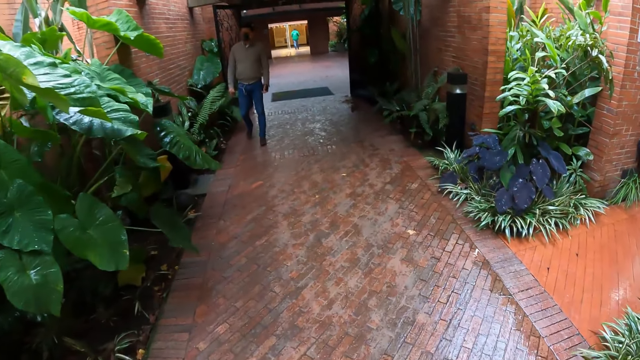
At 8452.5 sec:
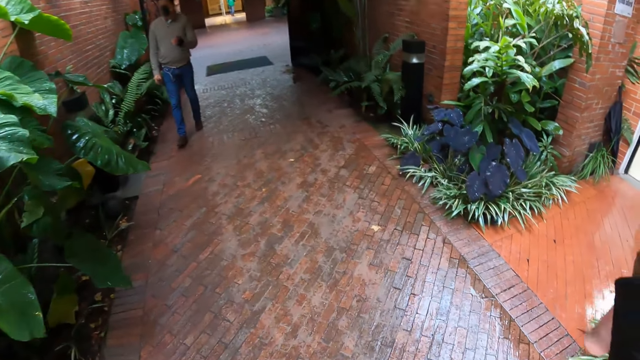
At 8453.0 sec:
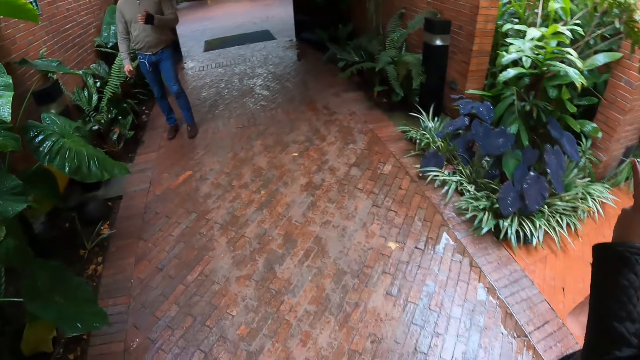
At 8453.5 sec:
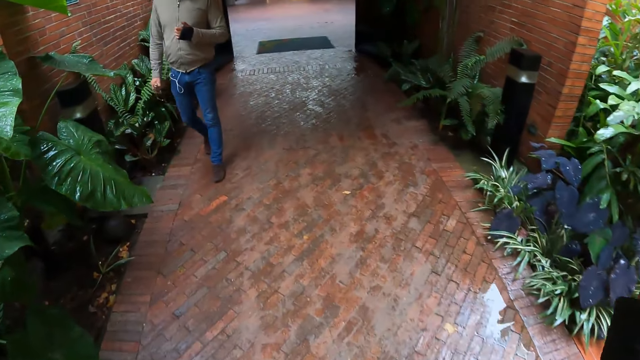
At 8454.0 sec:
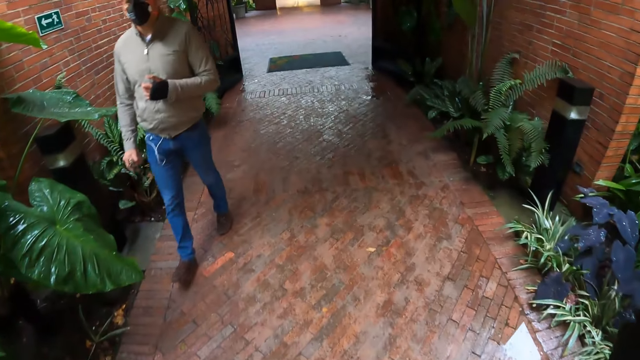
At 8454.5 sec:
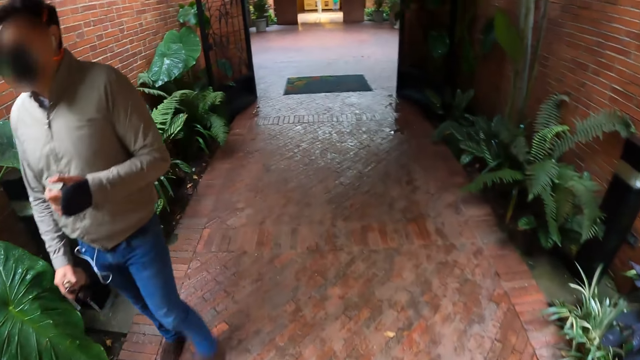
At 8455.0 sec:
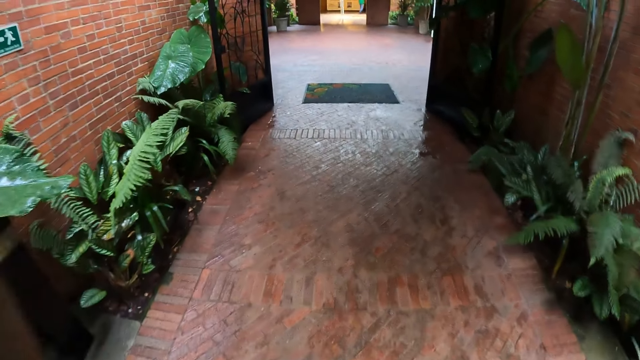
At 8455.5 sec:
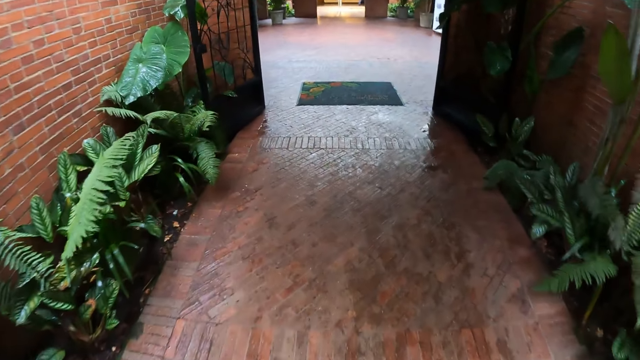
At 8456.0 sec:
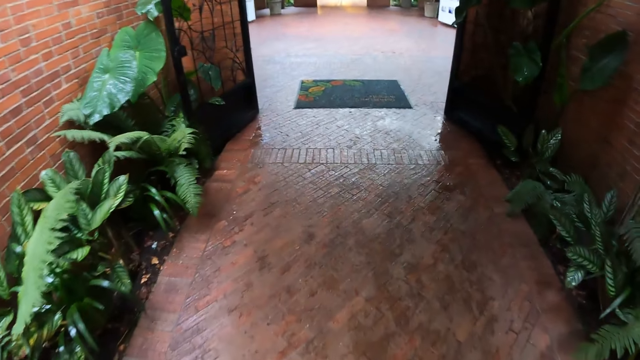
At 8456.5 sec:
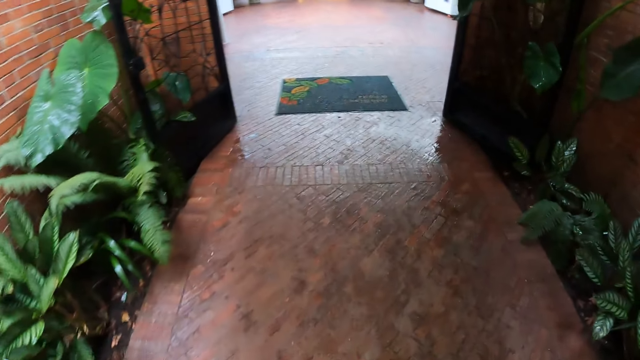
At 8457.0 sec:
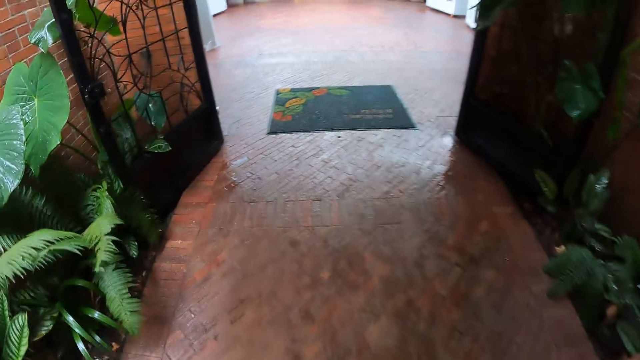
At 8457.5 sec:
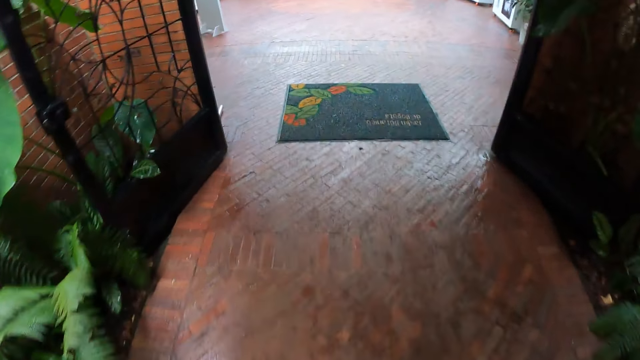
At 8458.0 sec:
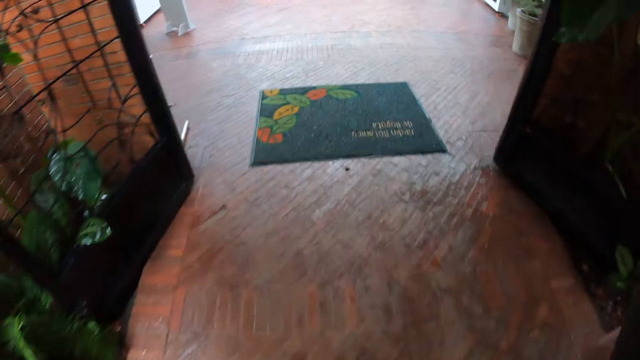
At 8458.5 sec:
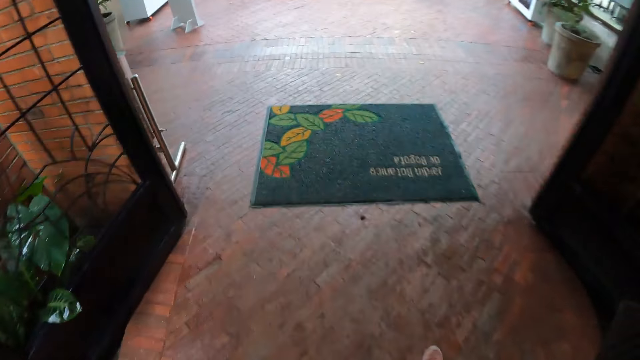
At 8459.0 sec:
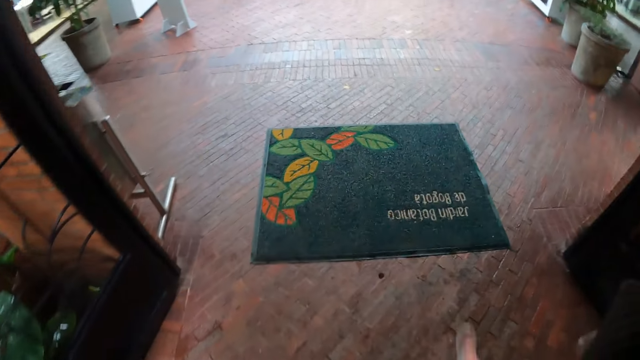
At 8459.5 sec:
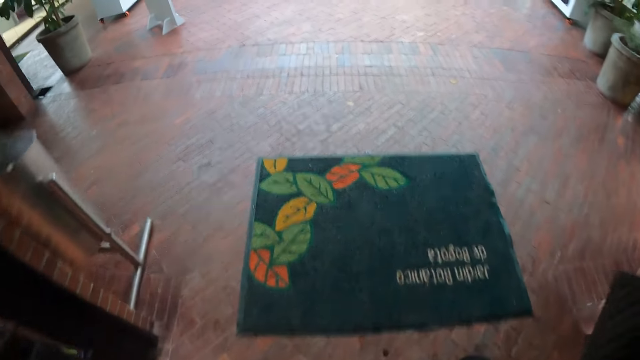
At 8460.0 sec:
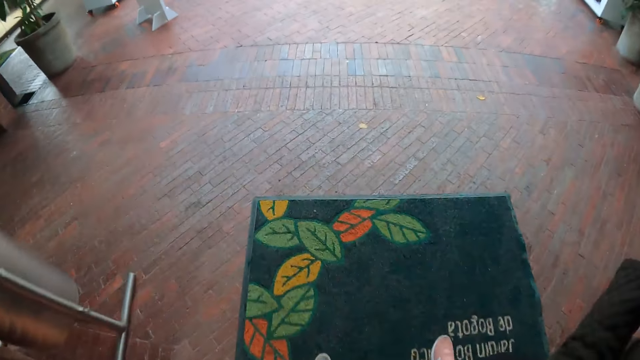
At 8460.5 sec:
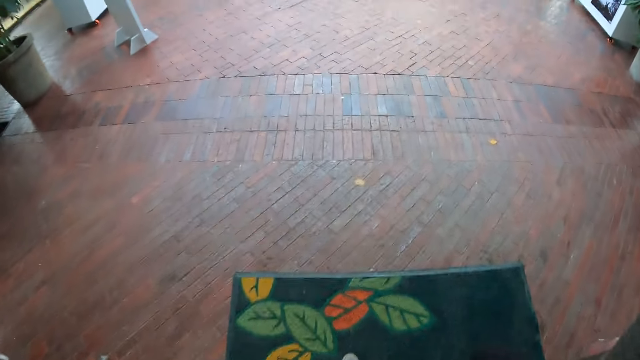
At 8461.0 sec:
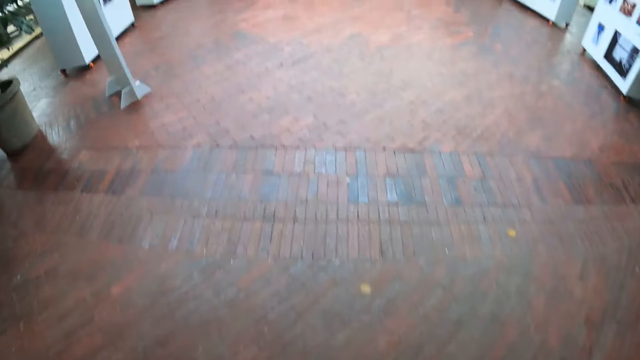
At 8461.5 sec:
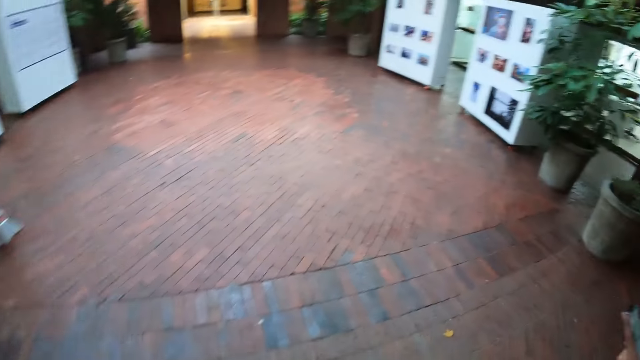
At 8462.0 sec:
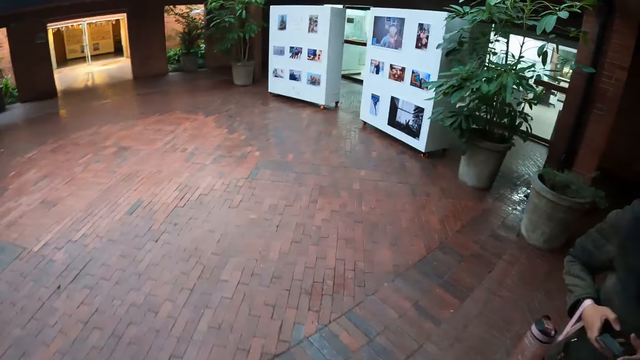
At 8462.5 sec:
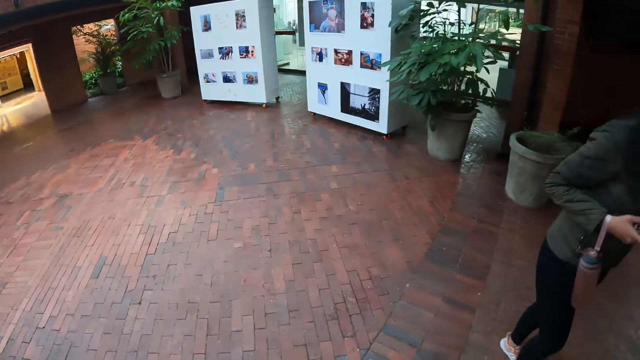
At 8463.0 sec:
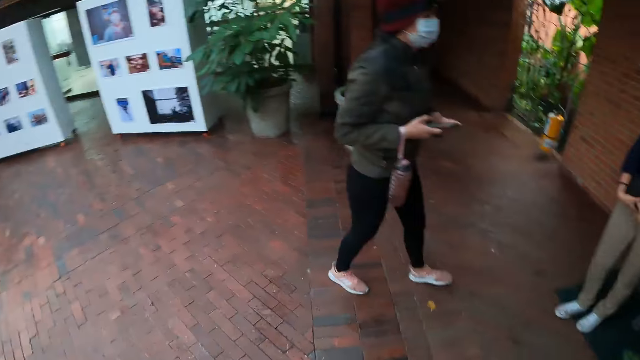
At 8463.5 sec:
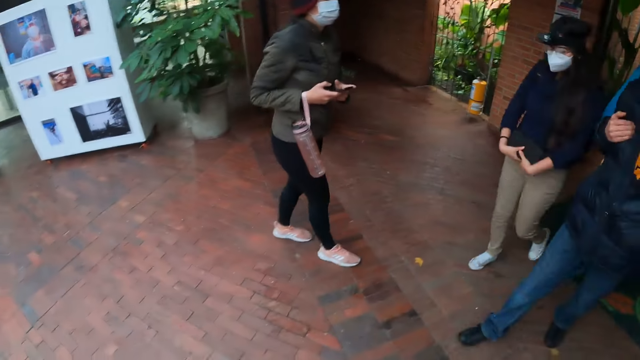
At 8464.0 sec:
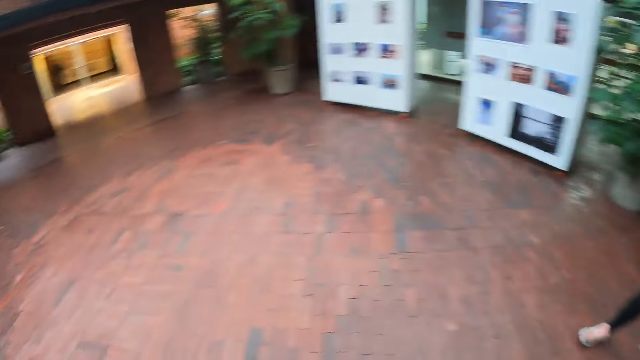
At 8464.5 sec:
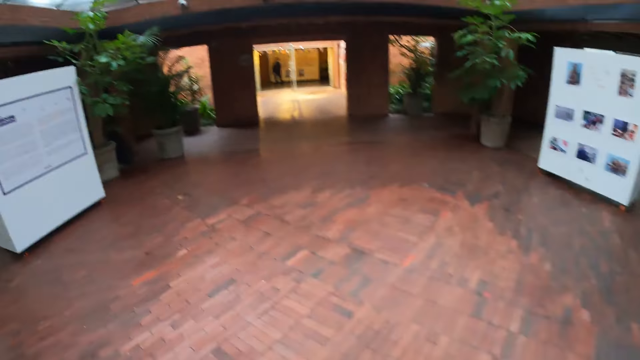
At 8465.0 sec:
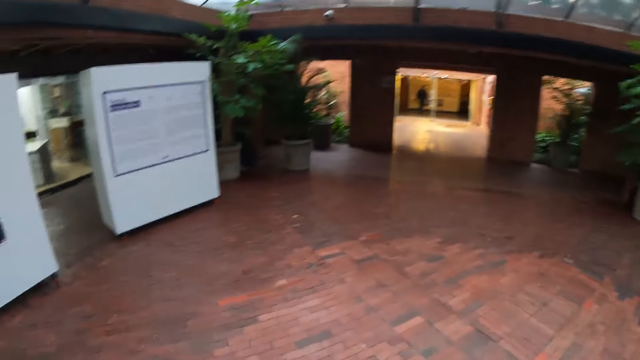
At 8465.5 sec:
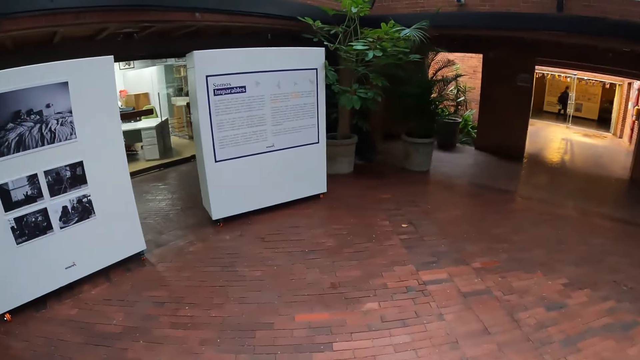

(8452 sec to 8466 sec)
A man walks past the camera wearer. The camera wearer looks around.

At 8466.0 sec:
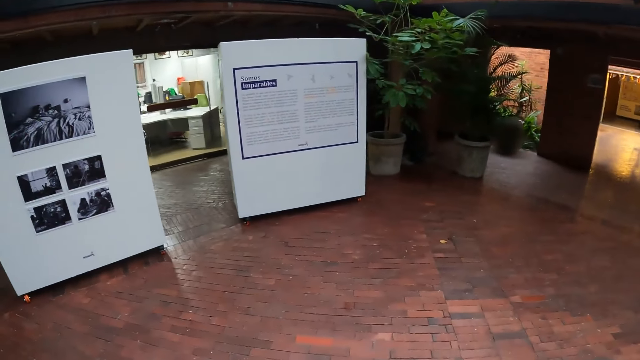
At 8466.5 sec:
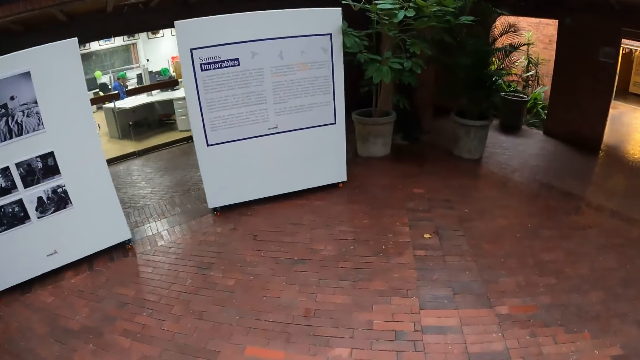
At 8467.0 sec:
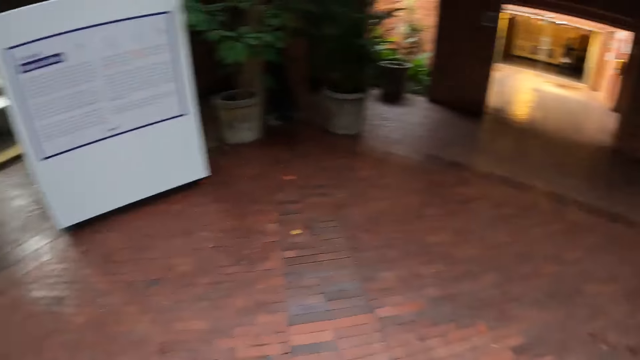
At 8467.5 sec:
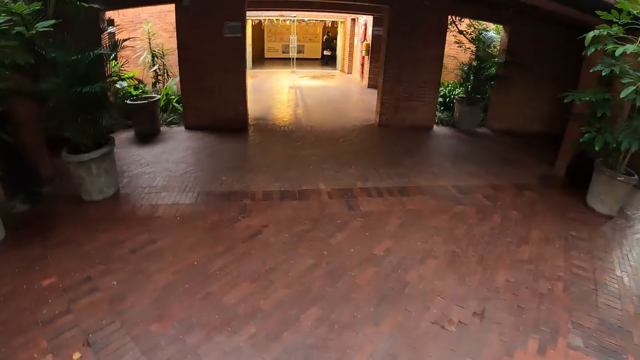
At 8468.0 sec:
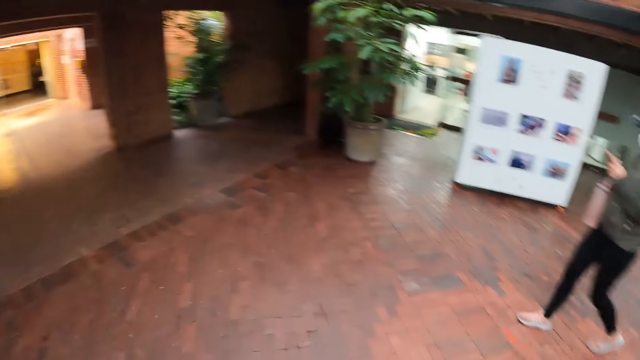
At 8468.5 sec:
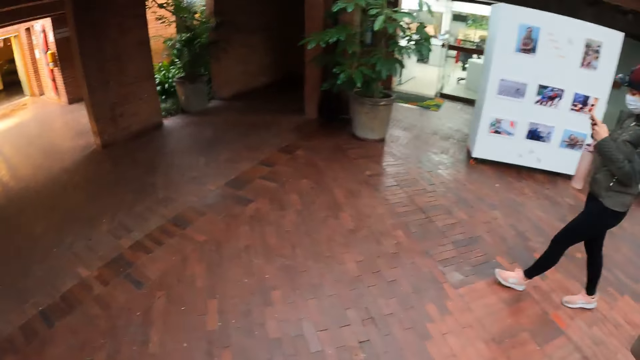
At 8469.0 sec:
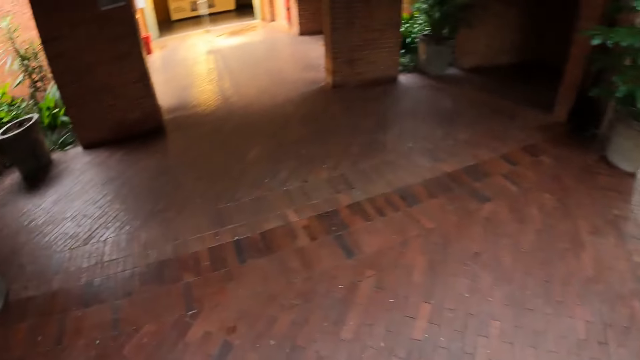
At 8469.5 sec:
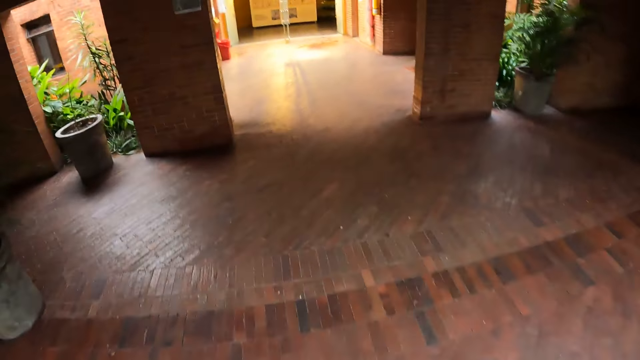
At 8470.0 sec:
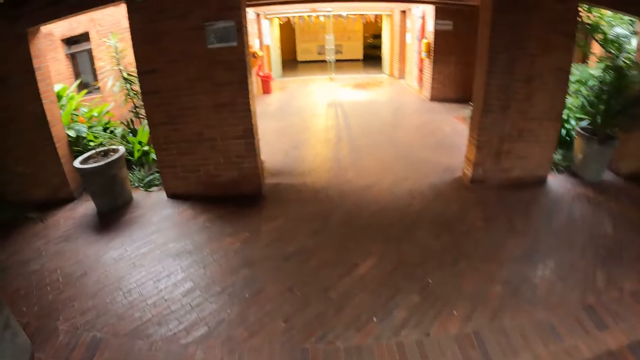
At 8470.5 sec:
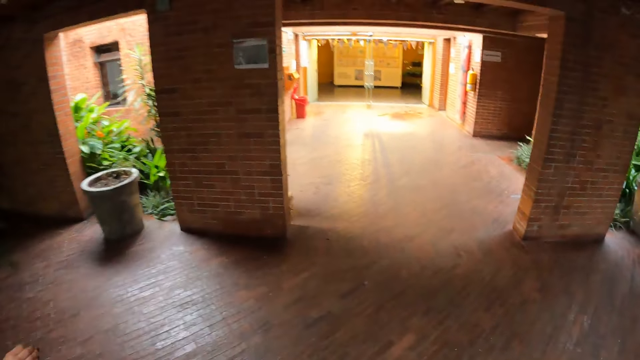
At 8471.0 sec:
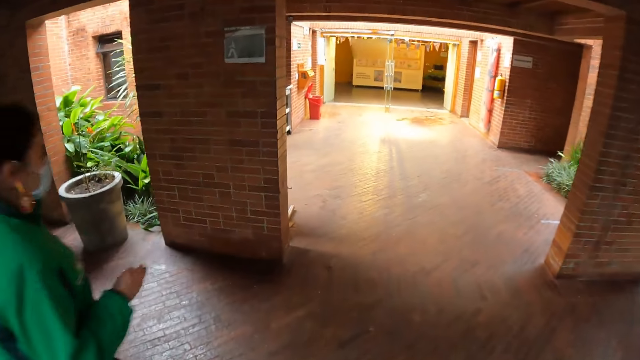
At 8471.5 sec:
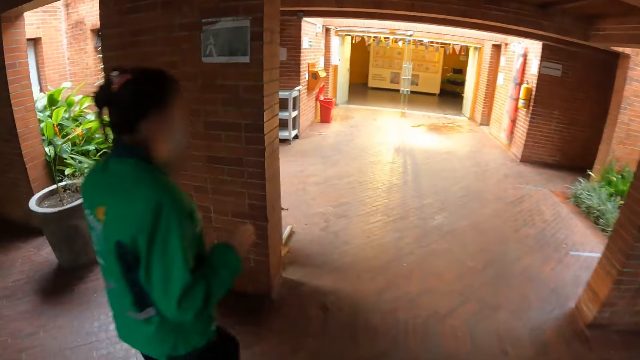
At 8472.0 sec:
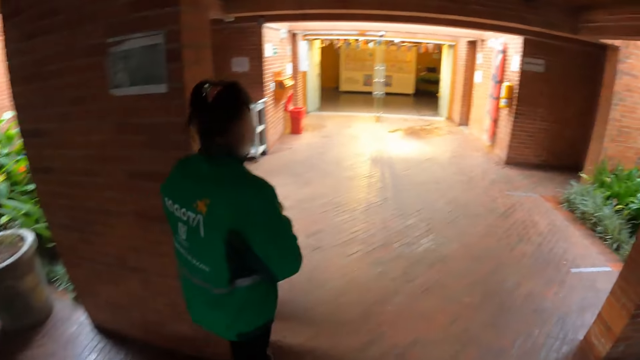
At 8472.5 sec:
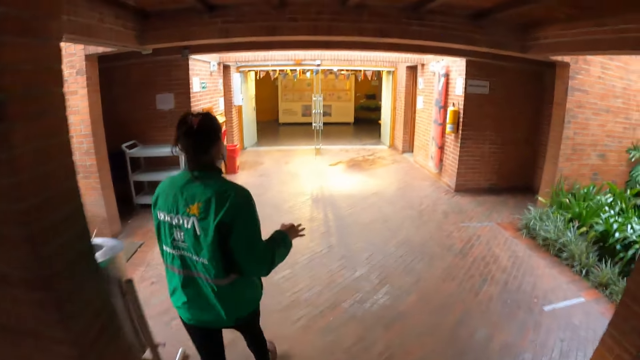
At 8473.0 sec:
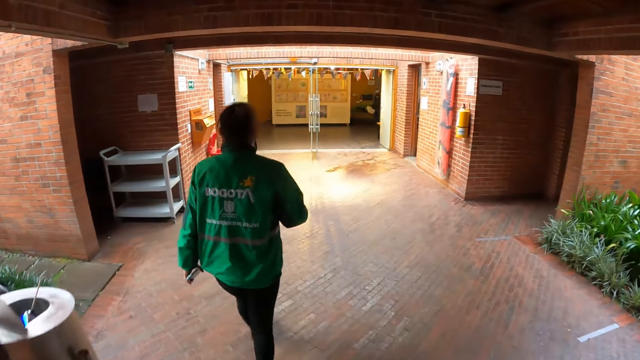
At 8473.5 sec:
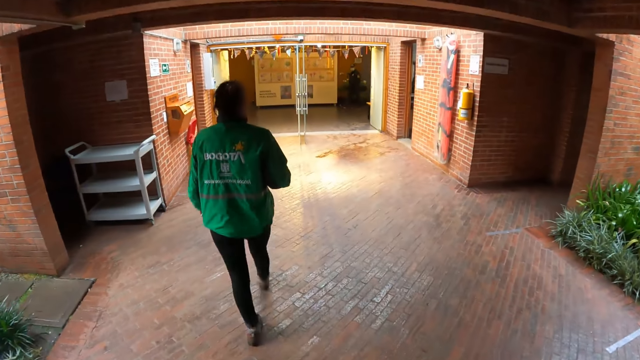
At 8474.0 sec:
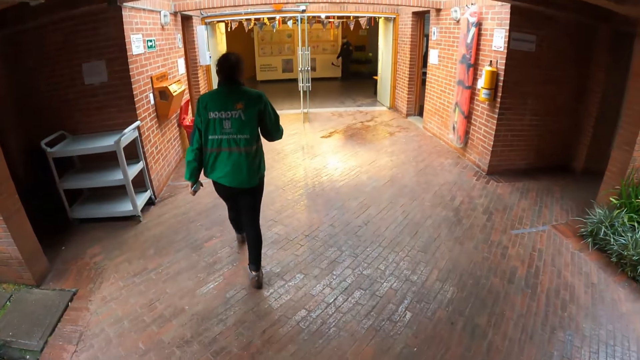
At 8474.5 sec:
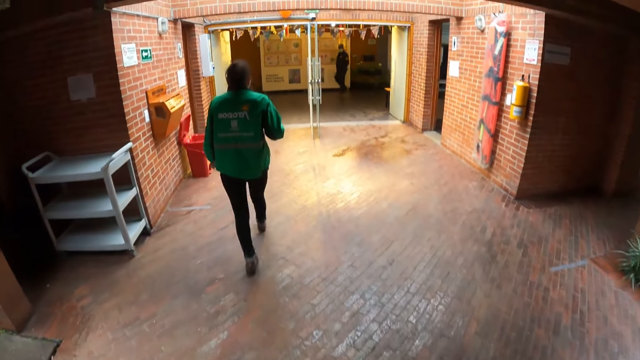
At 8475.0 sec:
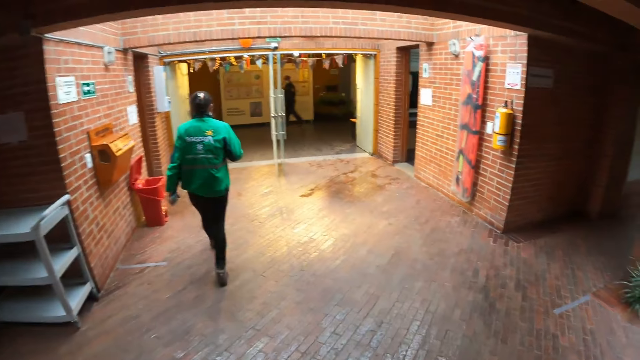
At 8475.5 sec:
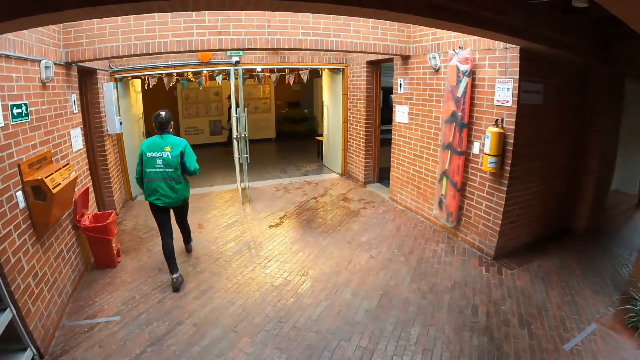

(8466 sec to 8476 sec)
The camera wearer walks forward.
